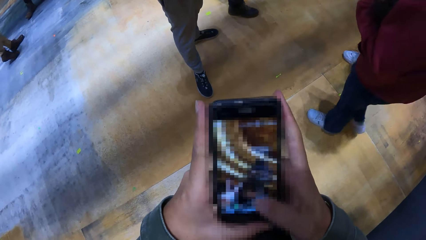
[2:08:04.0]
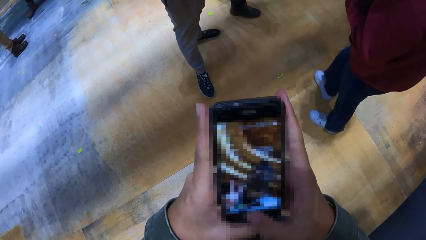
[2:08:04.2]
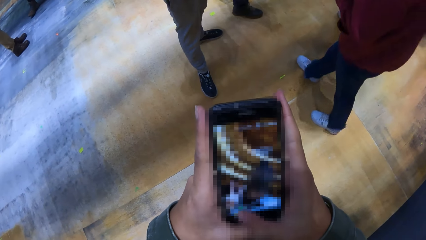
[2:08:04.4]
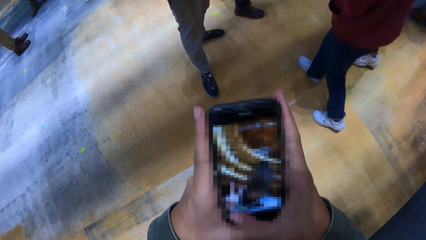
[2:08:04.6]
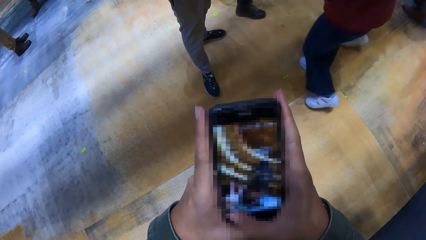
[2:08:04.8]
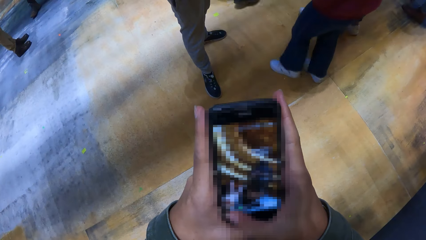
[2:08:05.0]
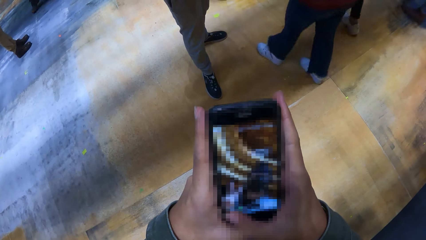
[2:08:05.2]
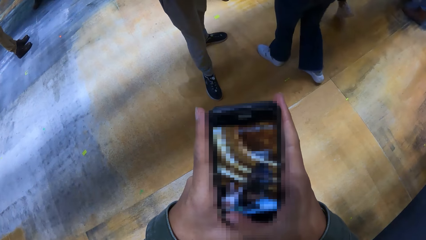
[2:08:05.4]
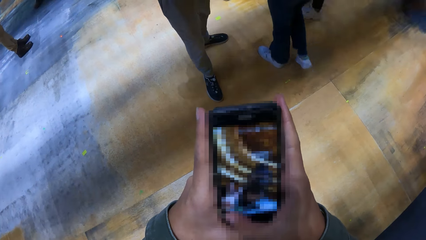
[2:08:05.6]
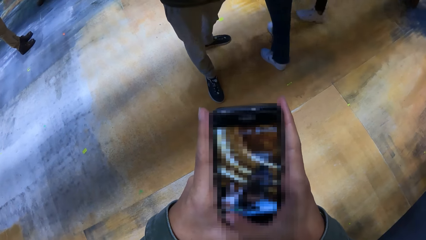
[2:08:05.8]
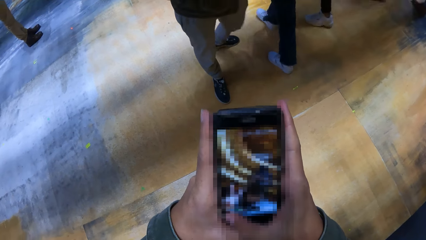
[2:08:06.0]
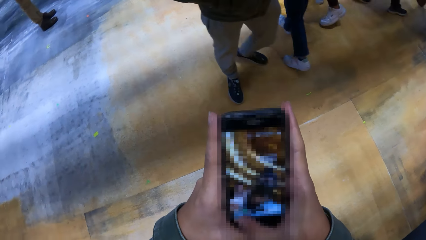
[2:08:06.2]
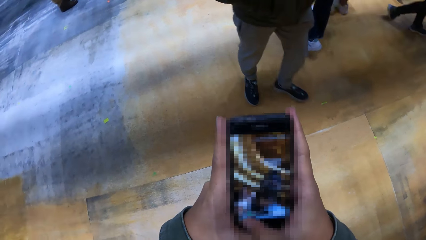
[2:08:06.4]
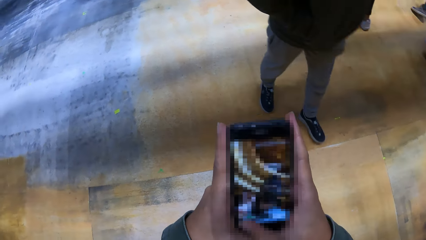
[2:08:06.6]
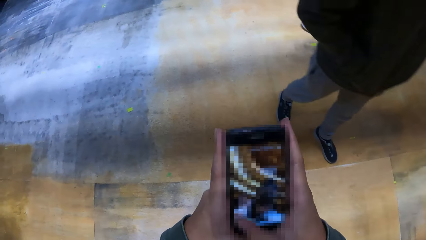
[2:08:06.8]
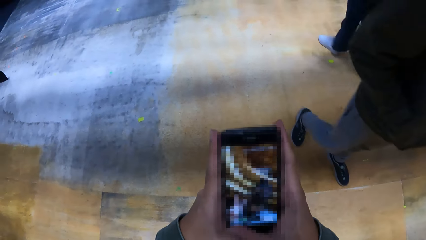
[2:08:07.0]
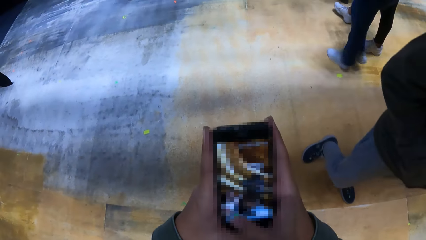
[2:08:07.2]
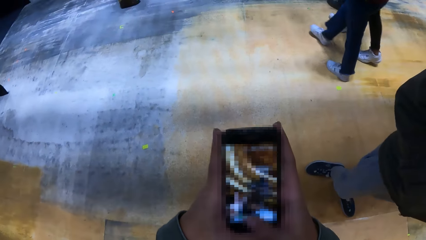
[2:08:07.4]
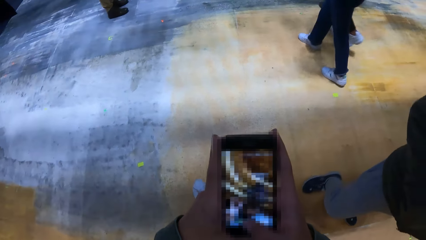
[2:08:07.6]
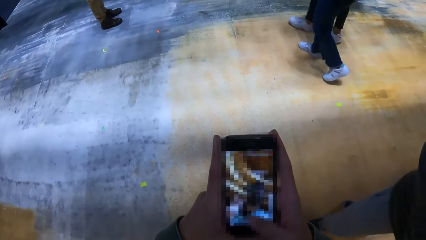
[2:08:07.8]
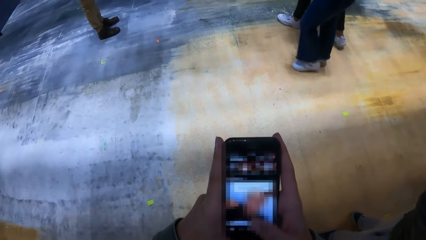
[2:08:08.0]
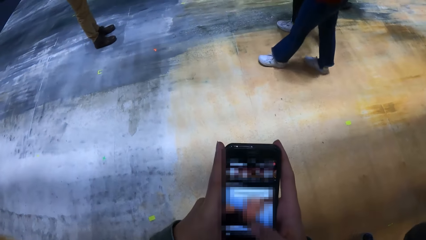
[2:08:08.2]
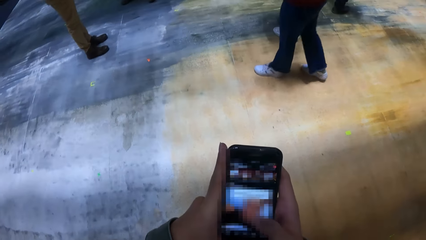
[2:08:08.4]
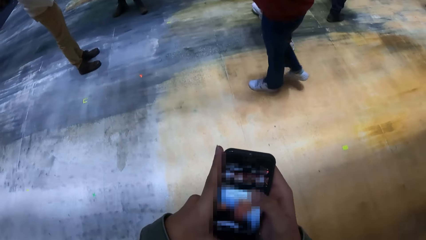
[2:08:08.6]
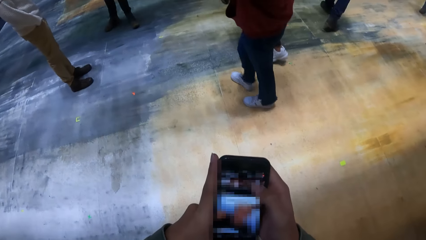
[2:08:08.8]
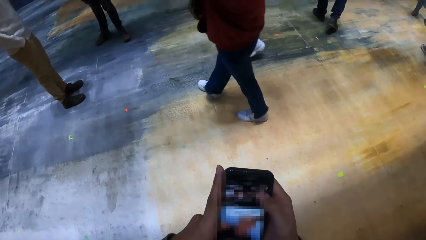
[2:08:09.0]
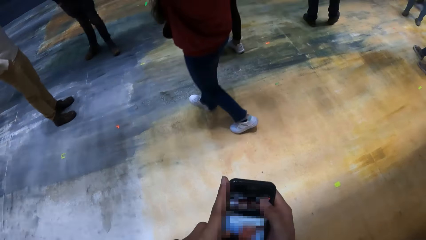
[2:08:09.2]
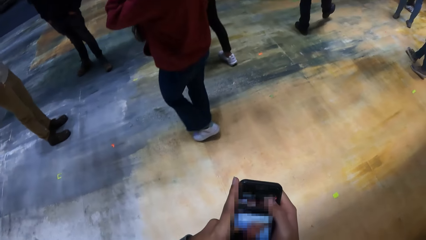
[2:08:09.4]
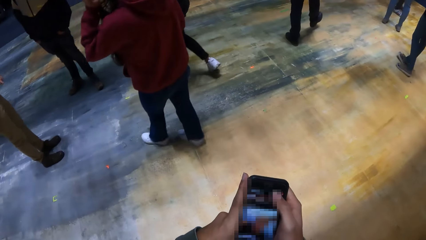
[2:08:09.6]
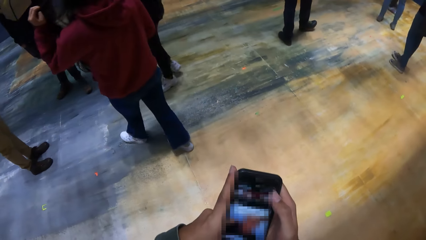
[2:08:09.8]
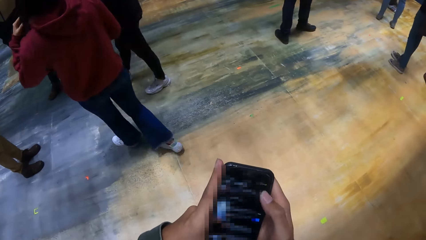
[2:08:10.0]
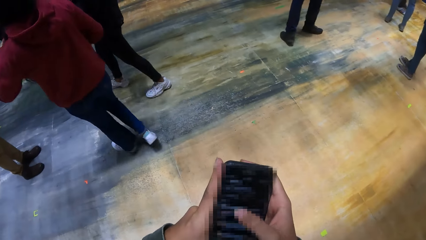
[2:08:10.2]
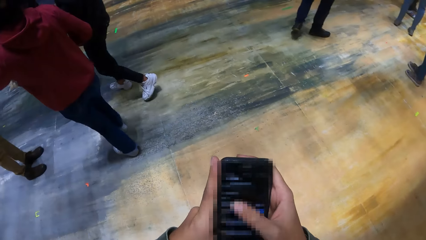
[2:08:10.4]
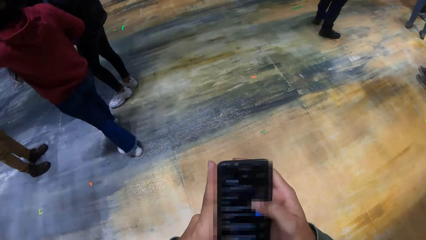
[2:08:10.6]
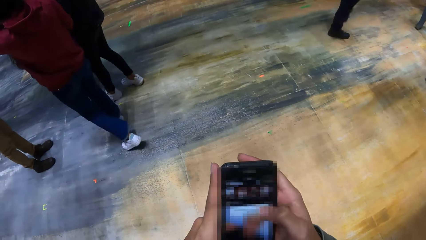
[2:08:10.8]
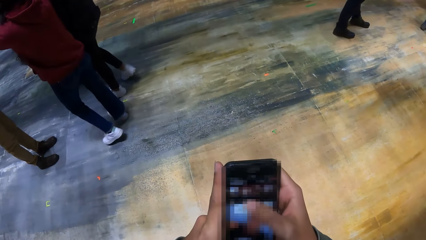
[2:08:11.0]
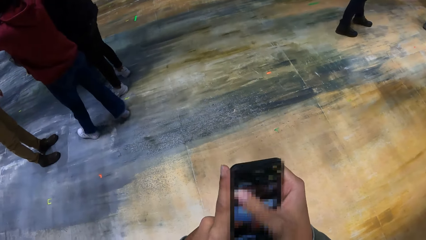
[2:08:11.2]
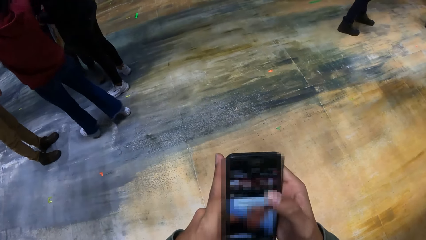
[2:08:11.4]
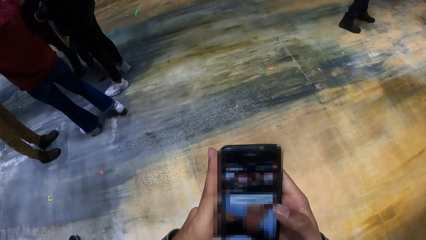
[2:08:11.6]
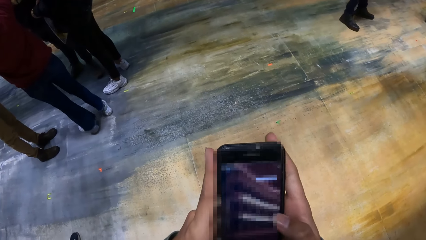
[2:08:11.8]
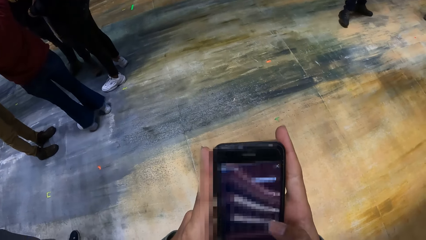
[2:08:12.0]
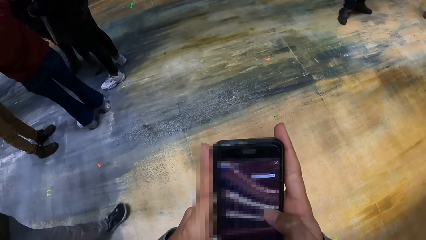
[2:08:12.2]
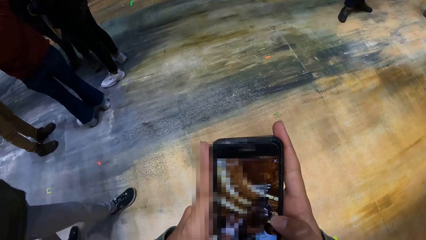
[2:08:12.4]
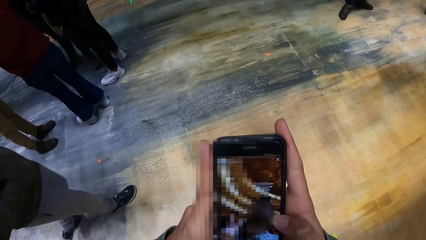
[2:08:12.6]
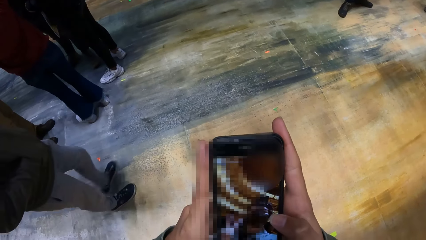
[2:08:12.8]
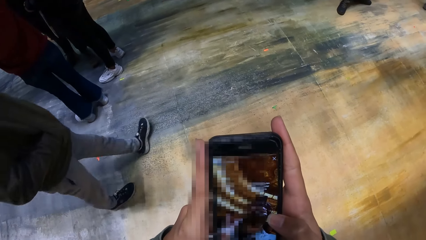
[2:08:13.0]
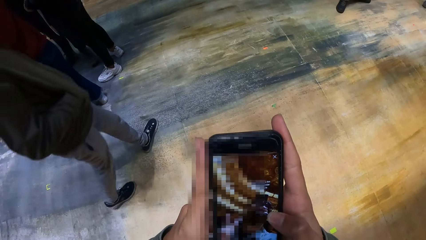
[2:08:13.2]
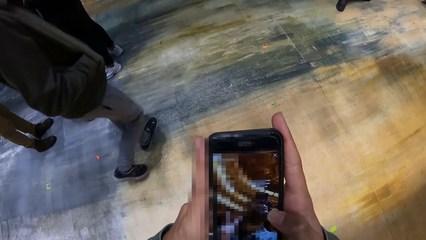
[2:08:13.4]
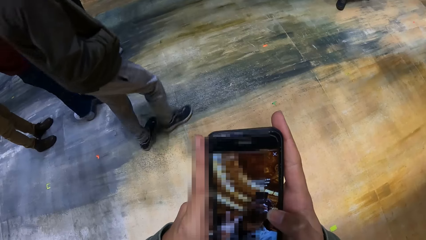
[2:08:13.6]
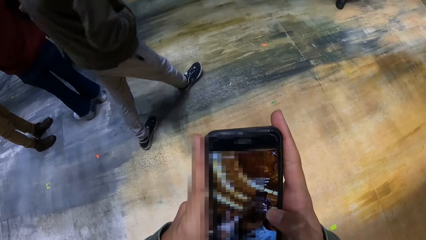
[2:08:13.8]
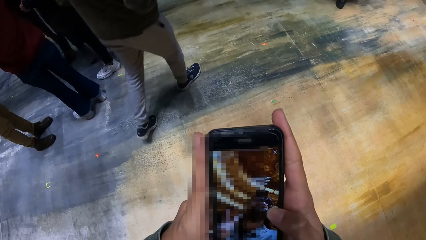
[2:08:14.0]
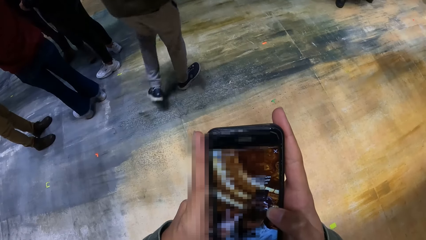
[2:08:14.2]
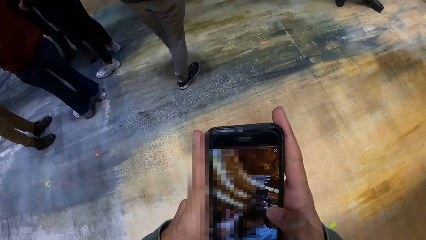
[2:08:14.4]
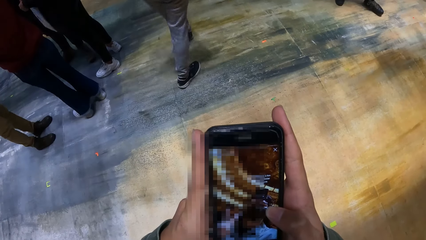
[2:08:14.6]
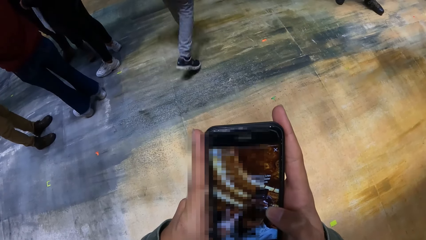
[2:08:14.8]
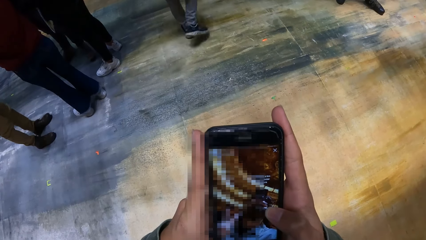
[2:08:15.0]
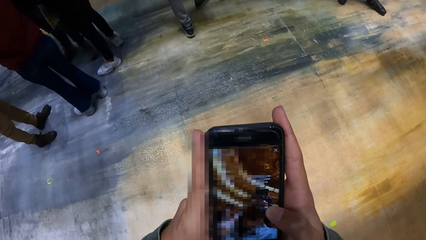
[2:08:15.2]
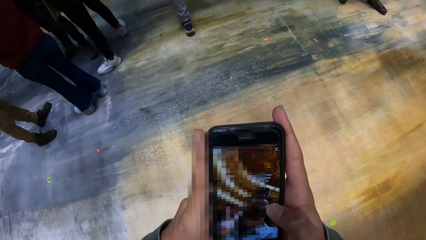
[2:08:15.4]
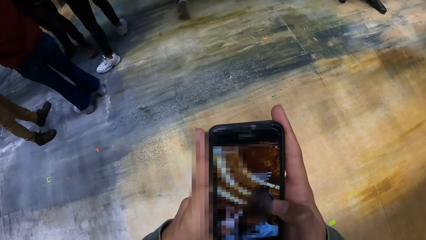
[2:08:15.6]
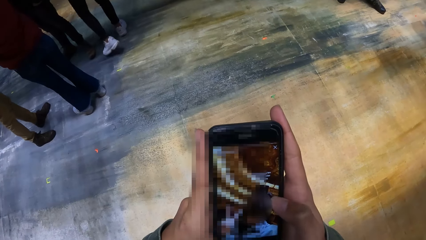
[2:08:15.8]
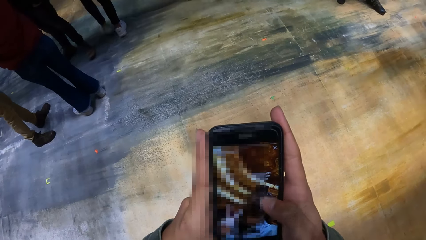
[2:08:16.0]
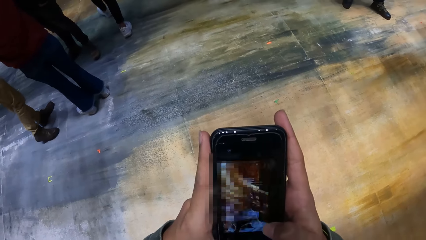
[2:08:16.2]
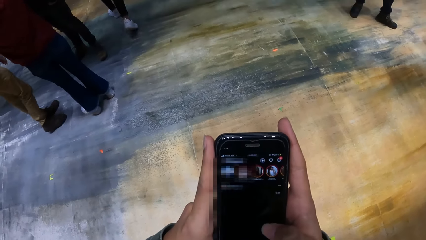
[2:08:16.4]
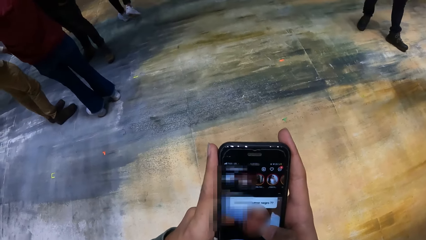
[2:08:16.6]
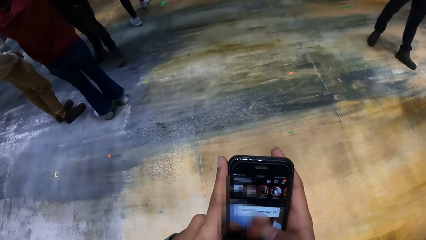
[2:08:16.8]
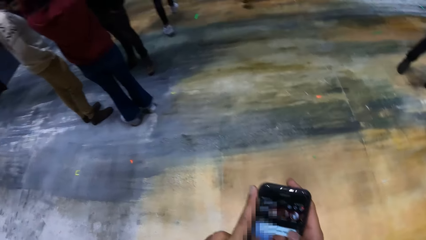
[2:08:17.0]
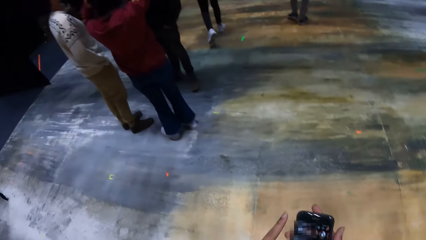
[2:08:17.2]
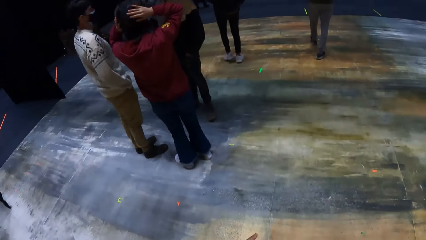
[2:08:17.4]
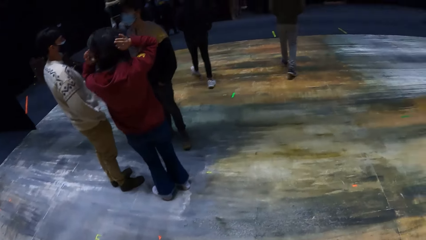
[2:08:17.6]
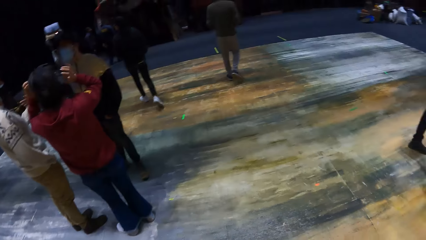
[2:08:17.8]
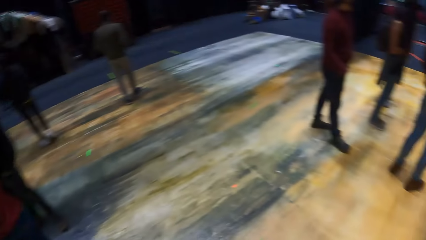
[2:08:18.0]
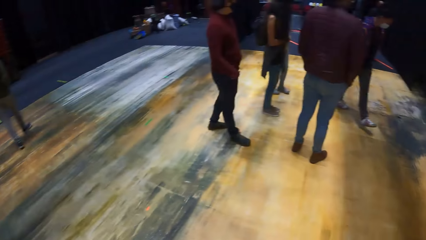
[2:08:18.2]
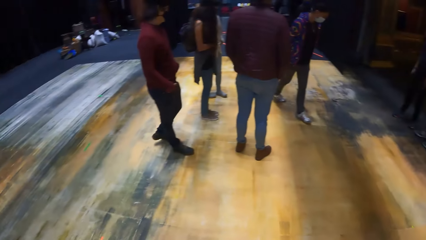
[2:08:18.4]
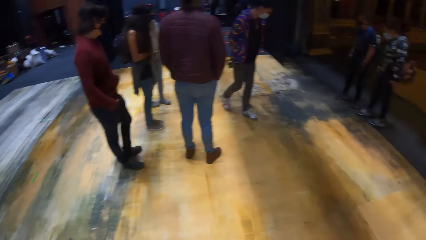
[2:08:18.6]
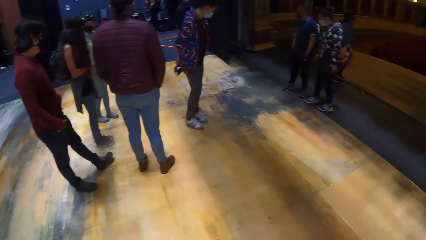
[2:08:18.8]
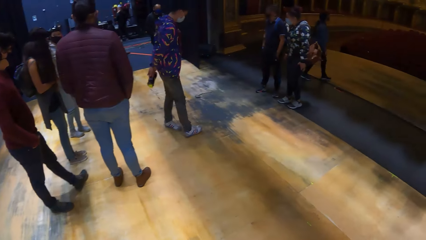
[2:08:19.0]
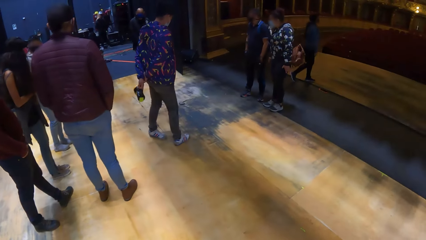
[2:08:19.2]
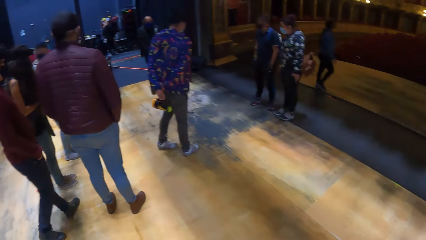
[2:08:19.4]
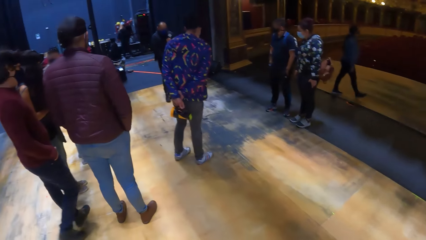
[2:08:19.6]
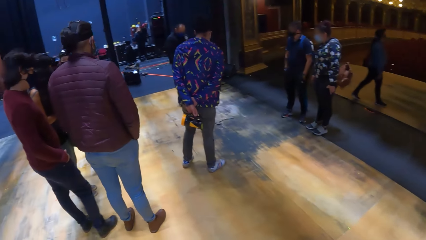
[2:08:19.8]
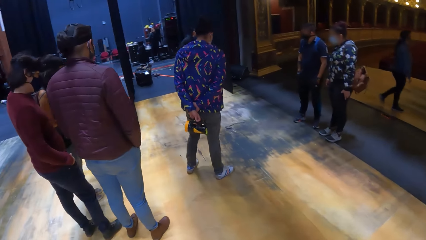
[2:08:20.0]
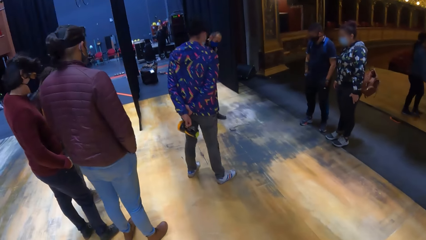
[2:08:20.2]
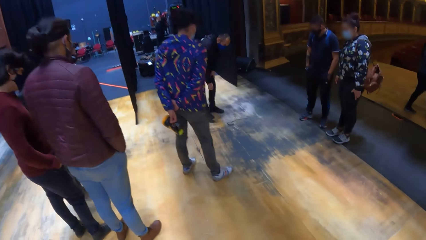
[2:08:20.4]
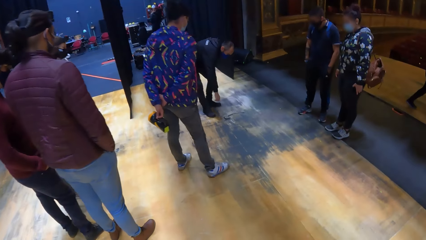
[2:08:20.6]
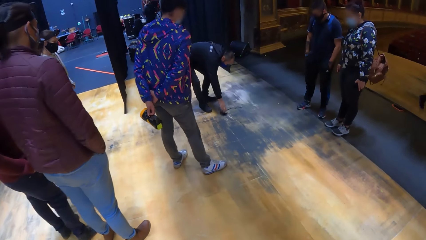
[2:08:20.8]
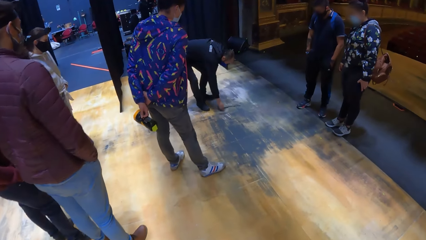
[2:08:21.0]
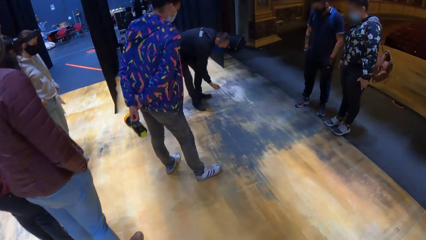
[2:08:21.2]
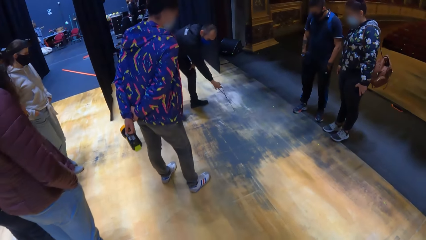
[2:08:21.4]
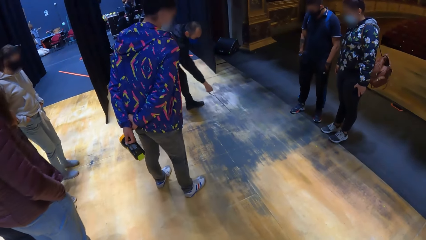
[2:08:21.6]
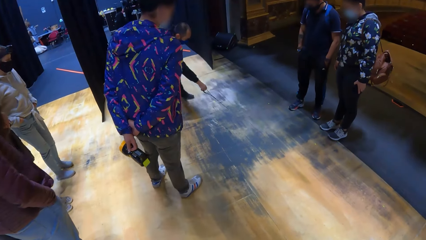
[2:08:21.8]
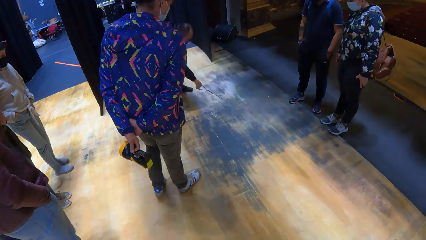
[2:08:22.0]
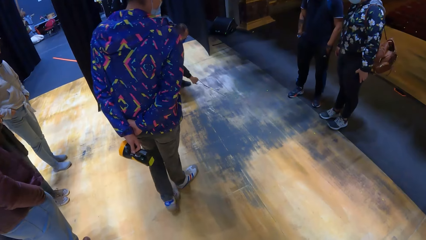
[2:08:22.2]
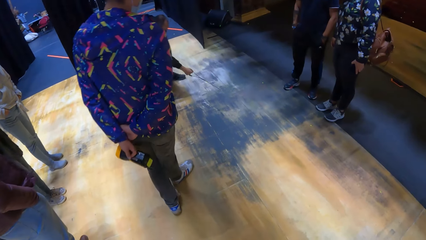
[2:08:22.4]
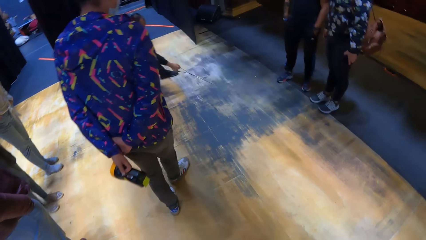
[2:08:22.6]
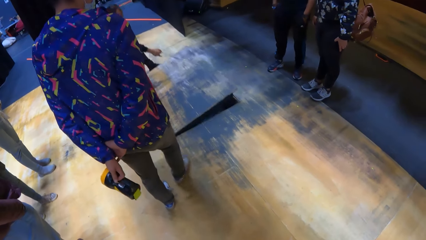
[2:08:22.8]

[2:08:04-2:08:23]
The camera wearer walks away from the auditorium. They use the phone. They look around. They walk towards a man. Another man opens a trapdoor on the floor of the opera house with his right hand. The camera wearer looks at the other man who opens the board.
